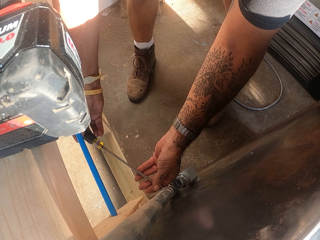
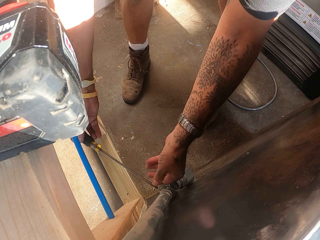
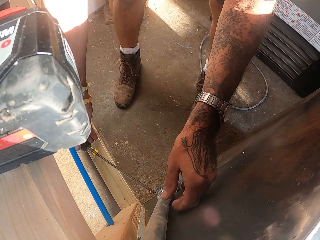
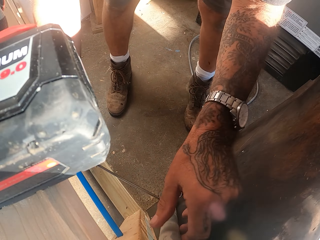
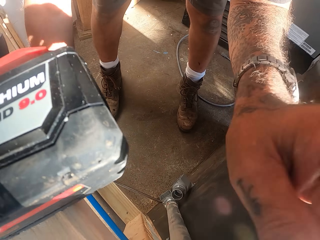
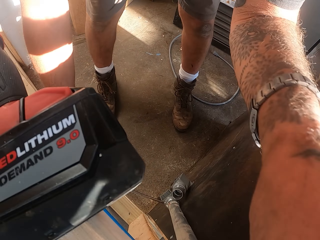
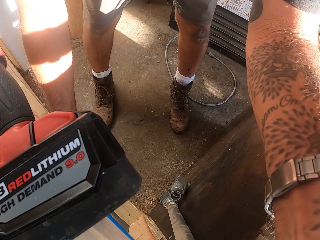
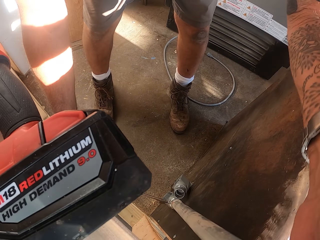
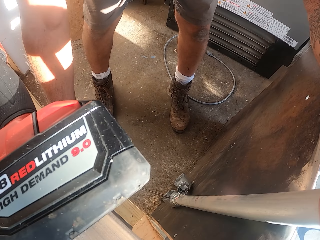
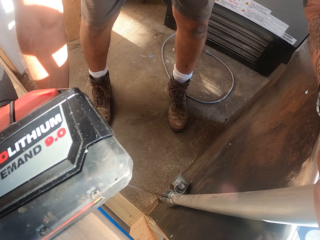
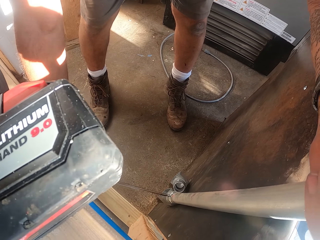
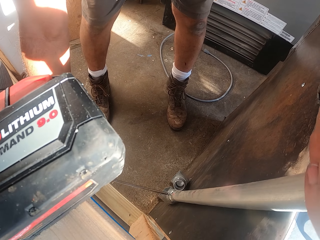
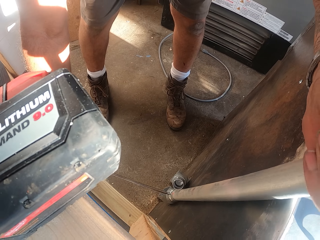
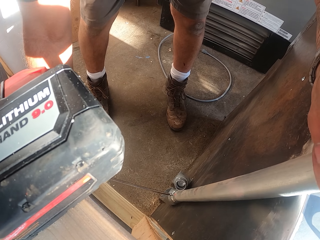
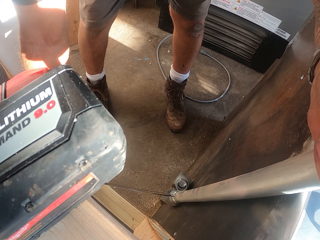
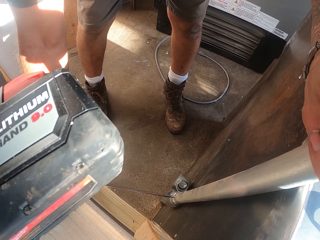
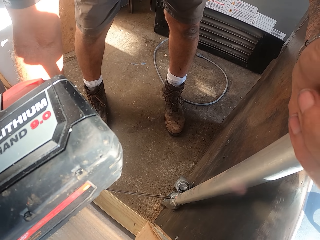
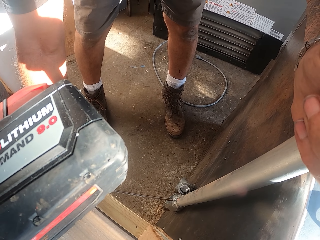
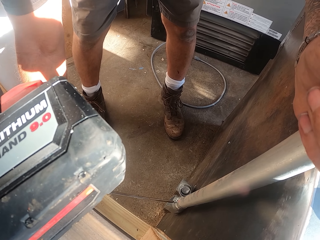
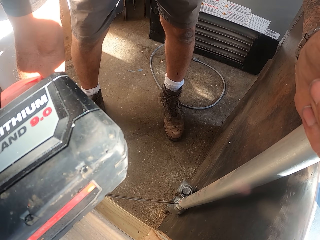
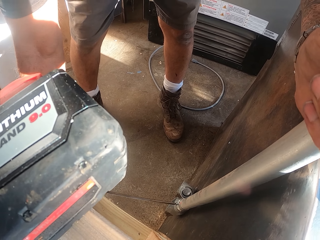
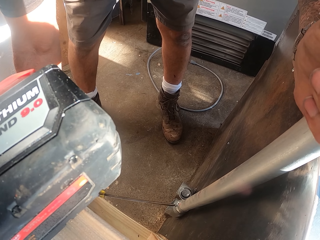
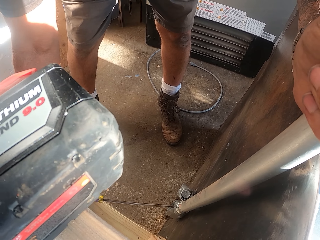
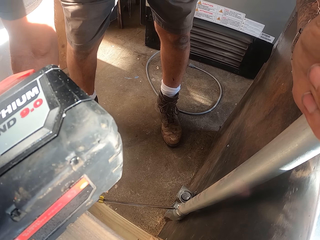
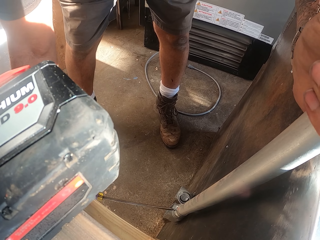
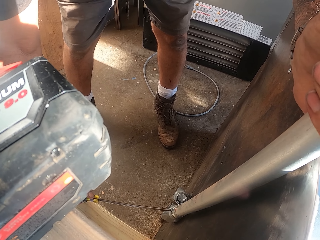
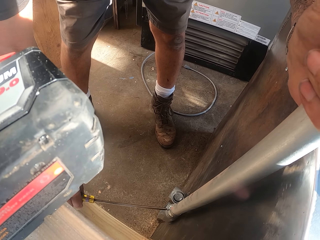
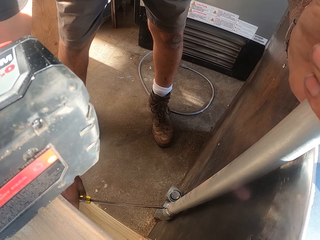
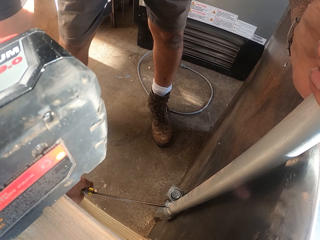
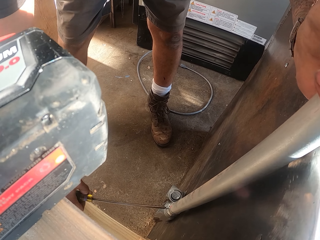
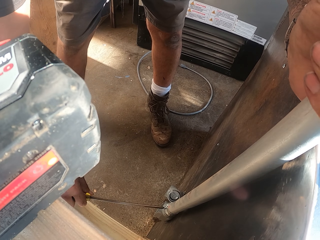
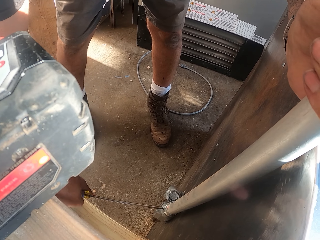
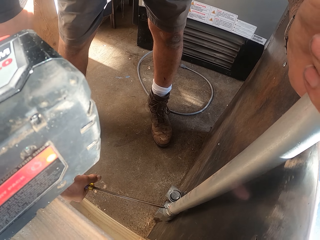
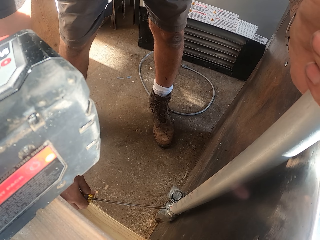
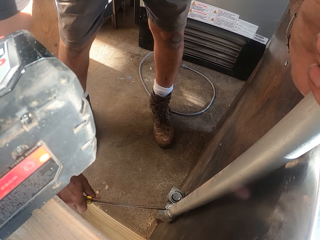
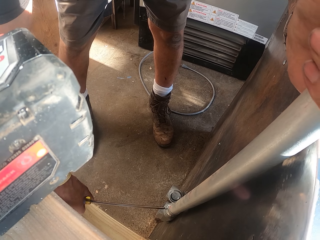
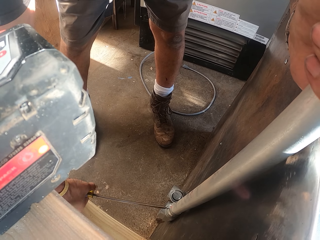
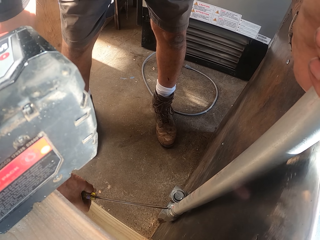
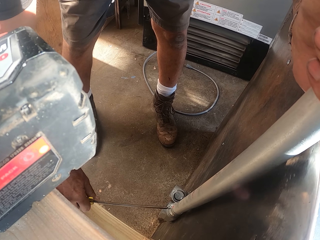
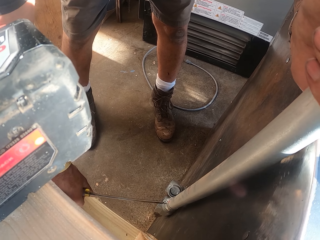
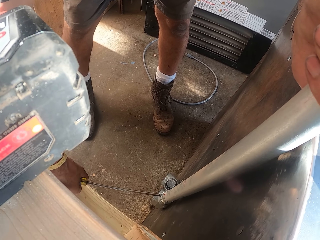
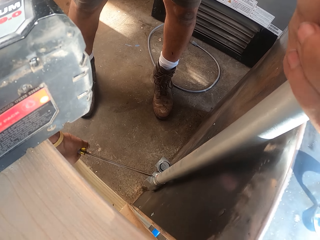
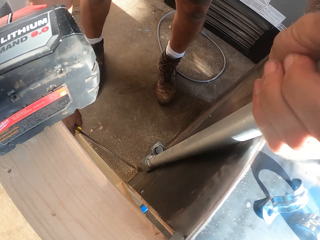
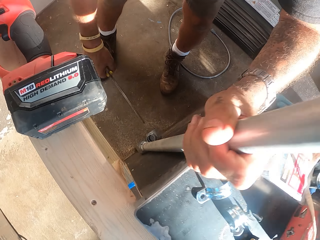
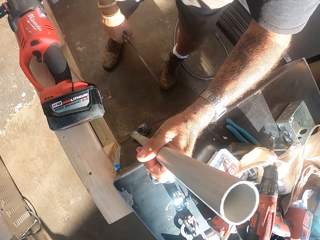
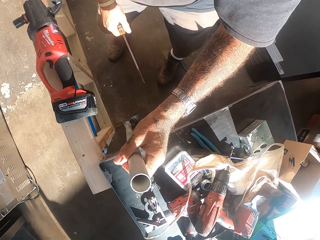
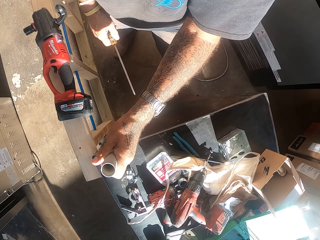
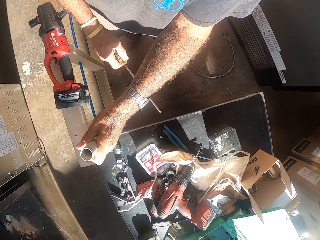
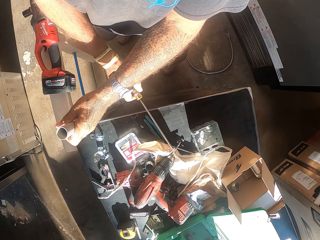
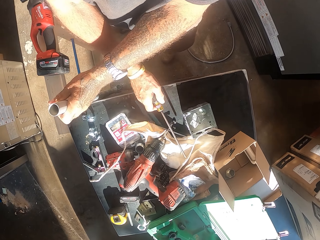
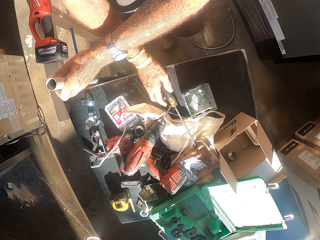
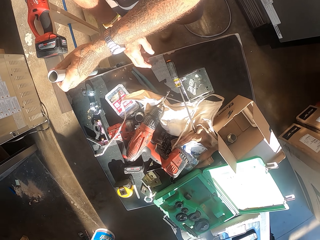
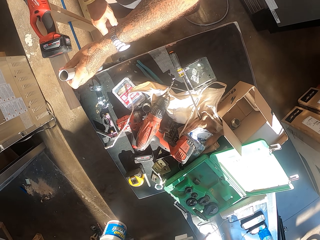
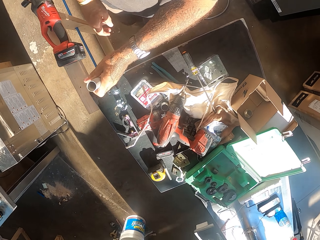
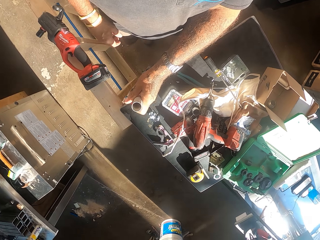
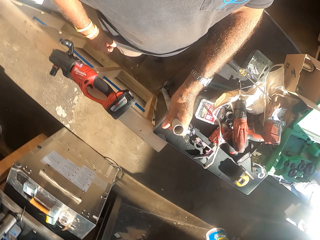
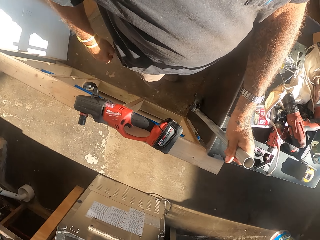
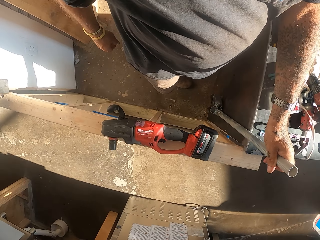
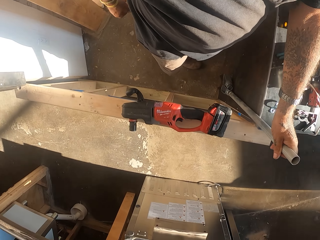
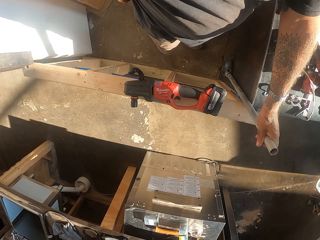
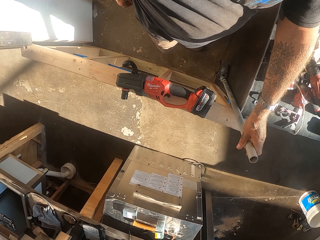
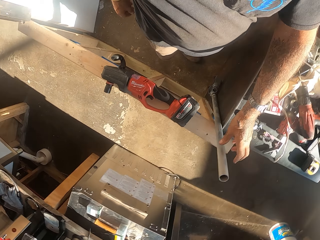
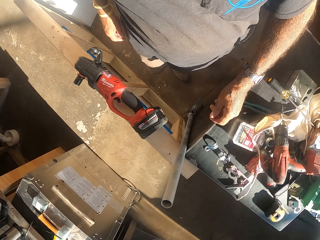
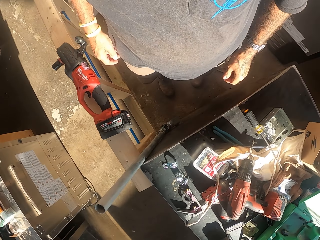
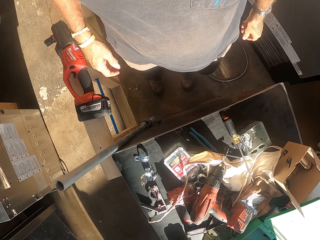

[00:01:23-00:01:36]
The camera wearer puts the screwdriver down. They adjust the bolt on the metal pole. They adjust the steel. They put the screwdriver on the counter. They hold the steel.

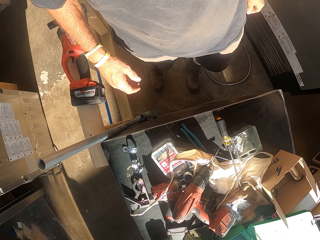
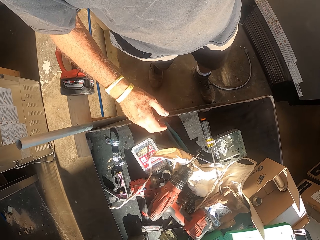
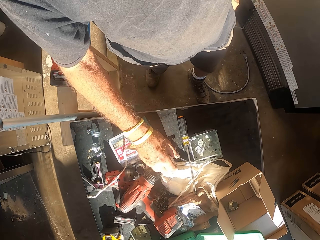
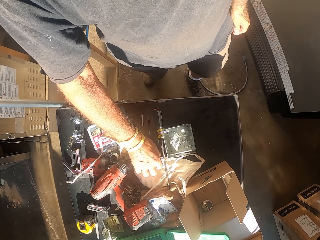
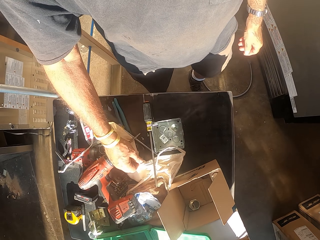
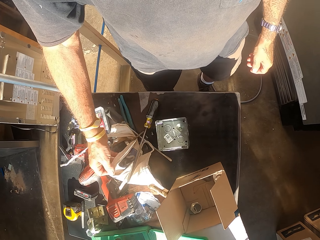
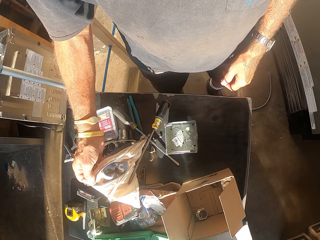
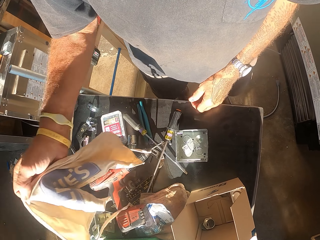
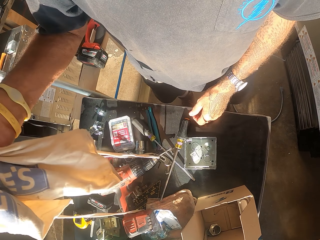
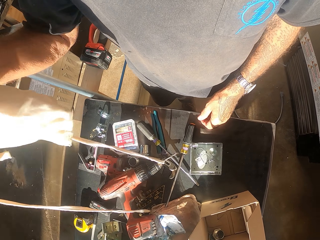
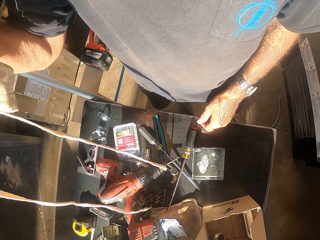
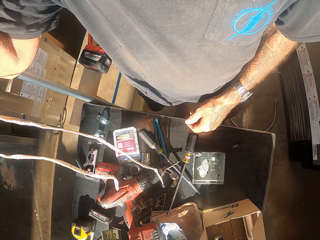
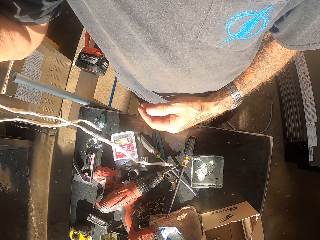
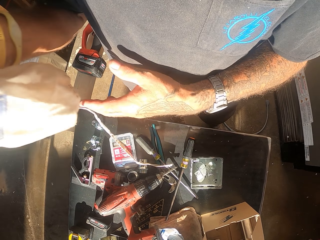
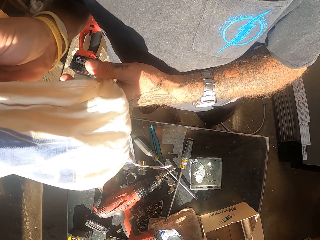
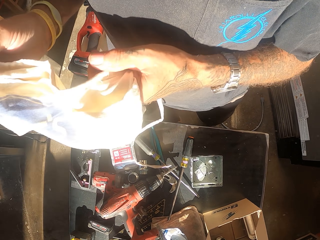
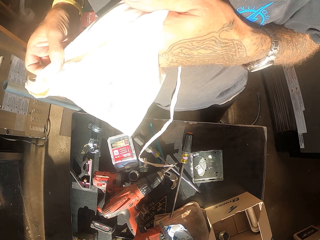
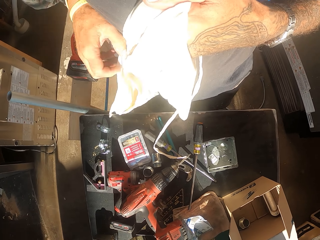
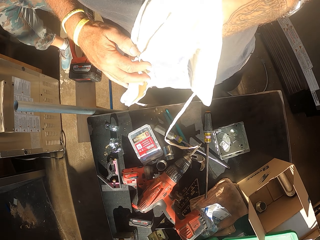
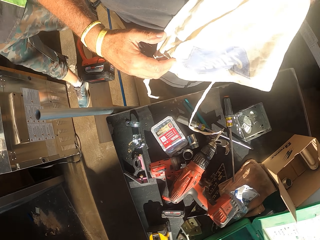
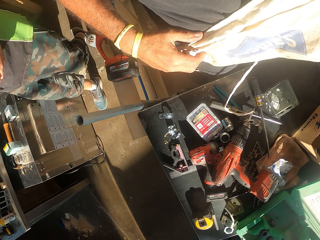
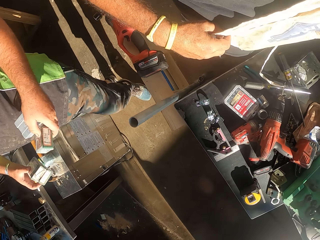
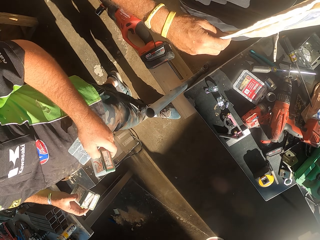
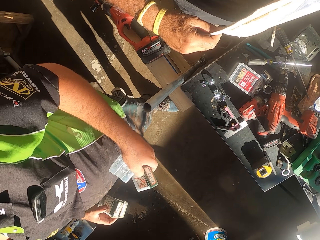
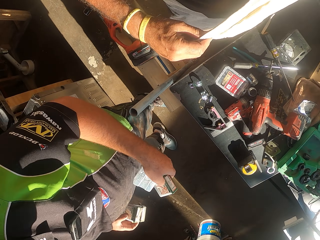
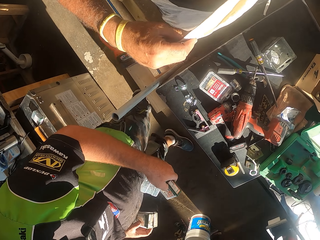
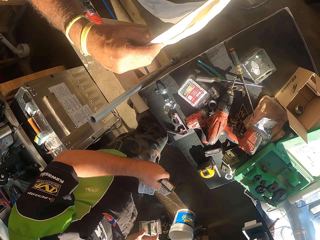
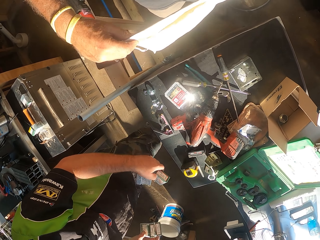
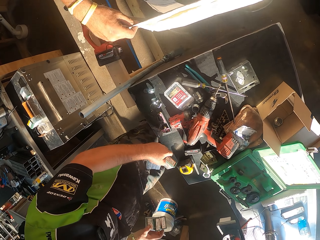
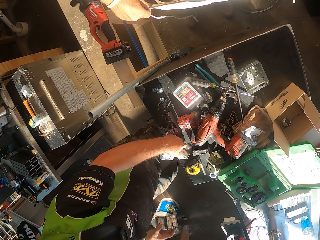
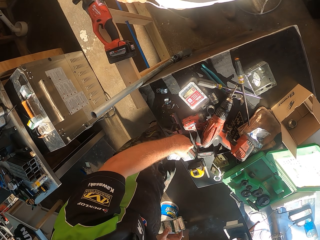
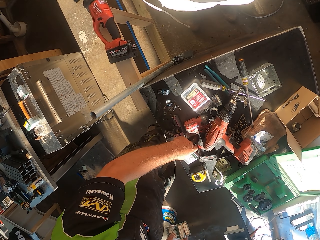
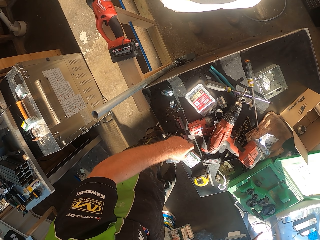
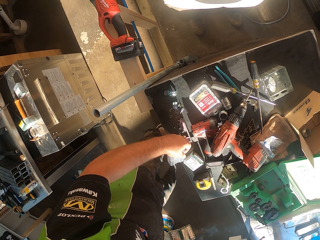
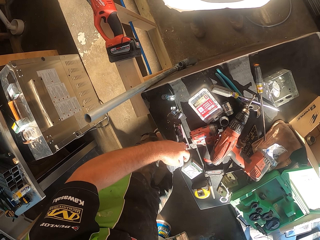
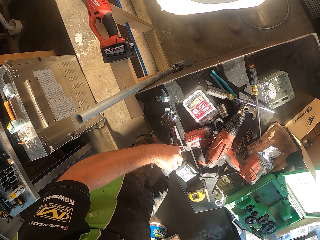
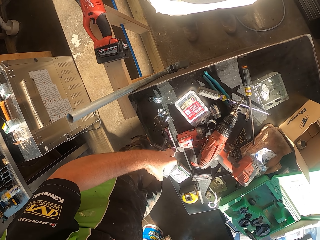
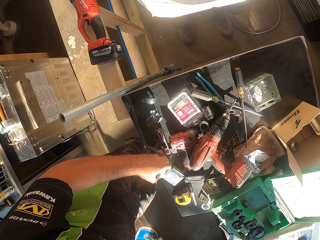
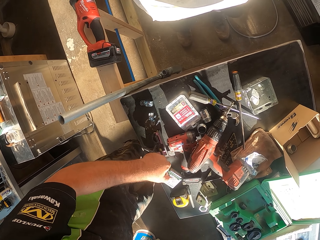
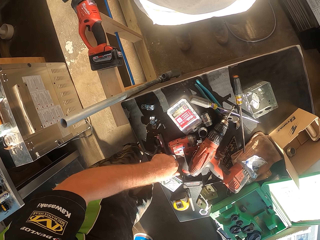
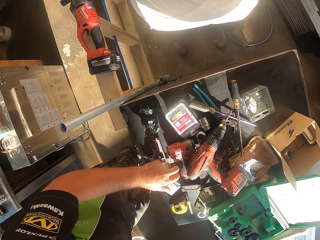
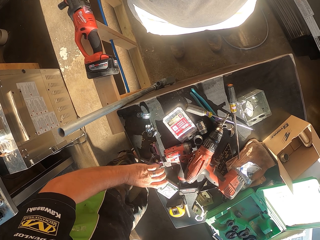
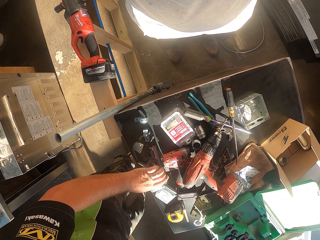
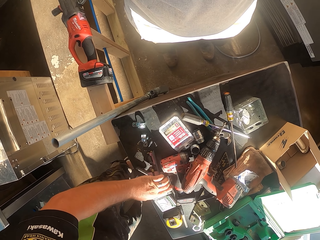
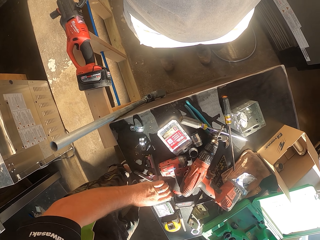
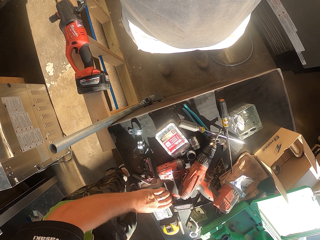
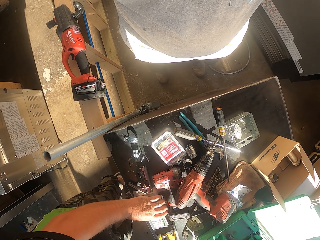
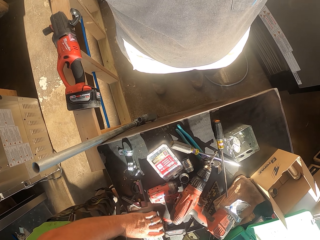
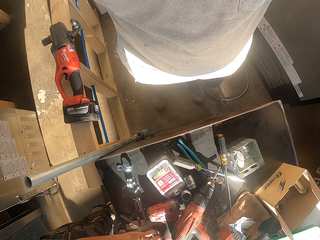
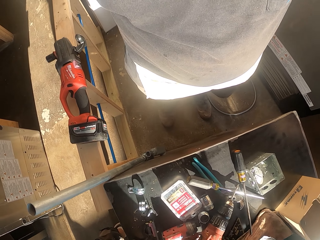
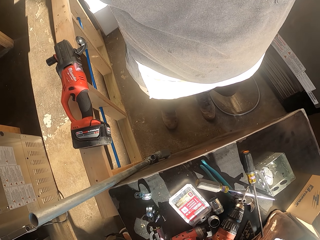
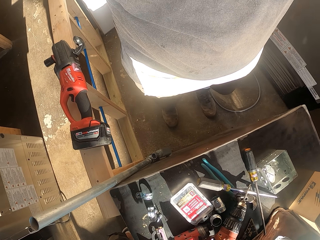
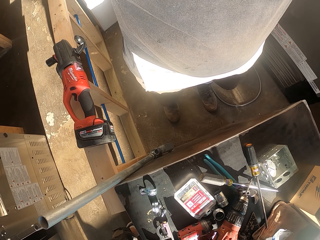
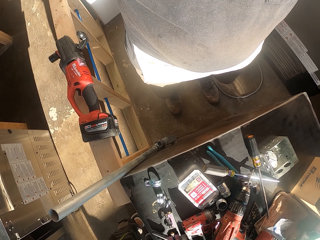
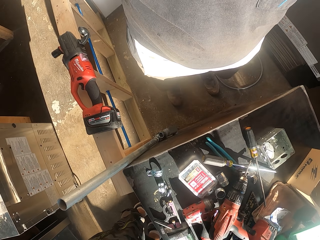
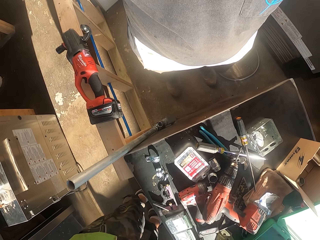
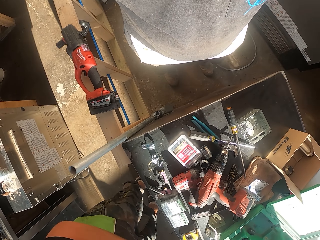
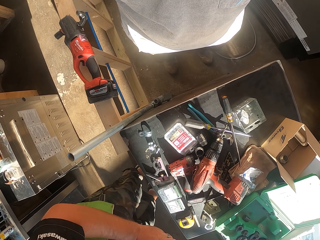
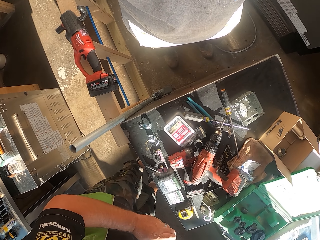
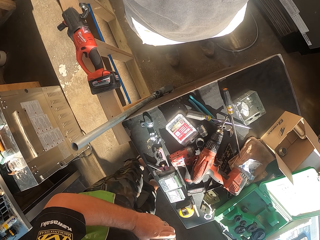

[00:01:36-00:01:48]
The camera wearer holds a cloth. They remove the cloth on the counter. They tie the cloth on the waist. A man stands.
